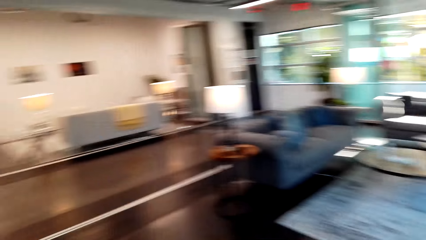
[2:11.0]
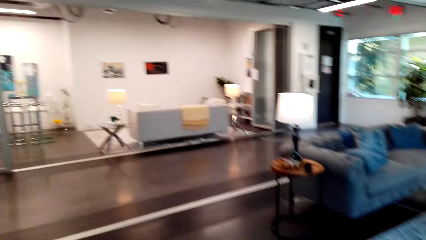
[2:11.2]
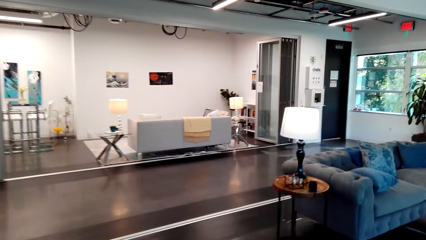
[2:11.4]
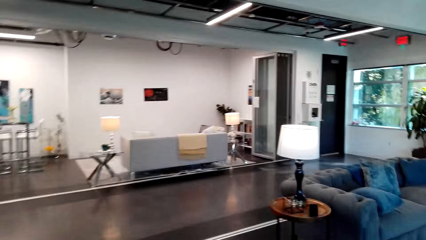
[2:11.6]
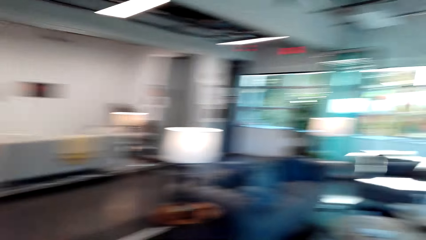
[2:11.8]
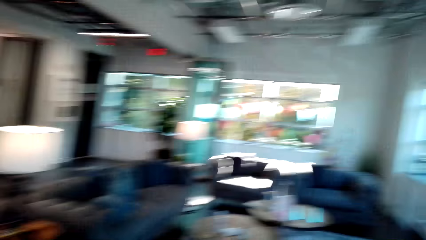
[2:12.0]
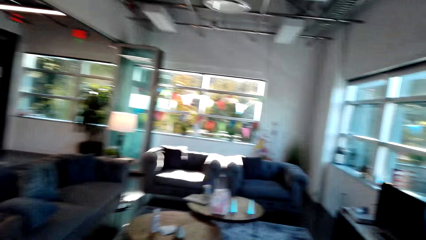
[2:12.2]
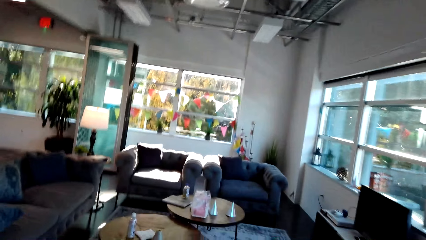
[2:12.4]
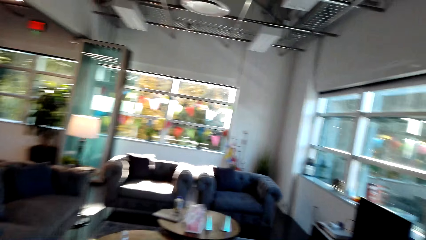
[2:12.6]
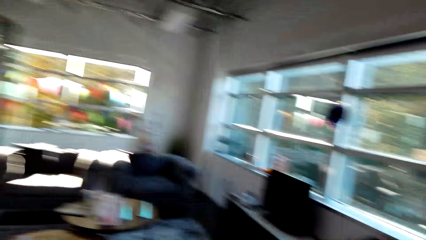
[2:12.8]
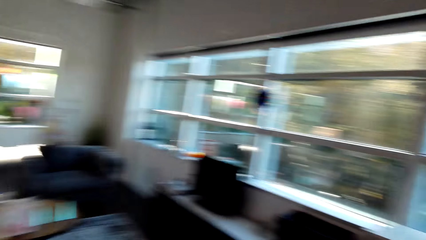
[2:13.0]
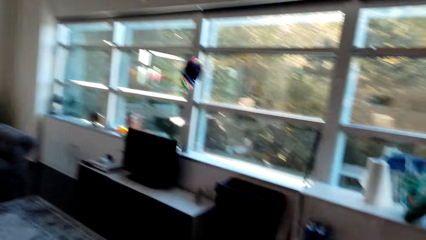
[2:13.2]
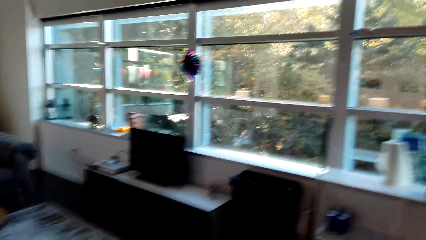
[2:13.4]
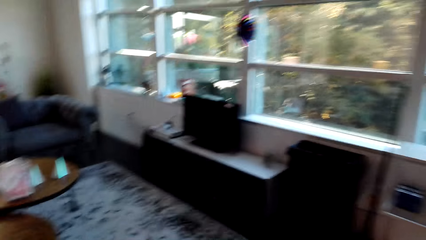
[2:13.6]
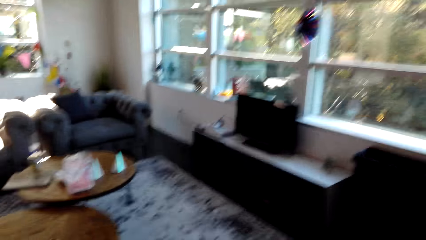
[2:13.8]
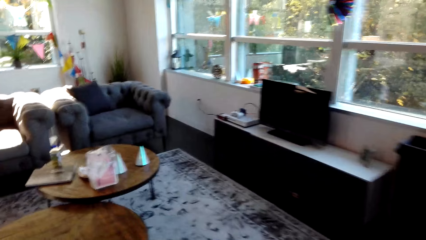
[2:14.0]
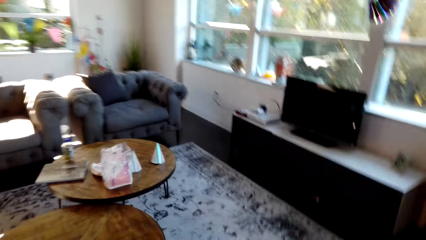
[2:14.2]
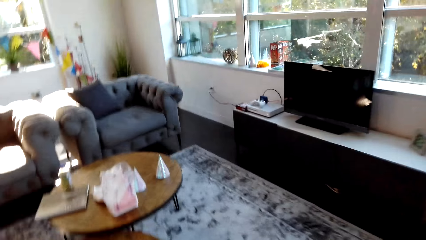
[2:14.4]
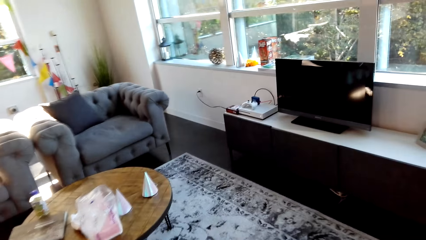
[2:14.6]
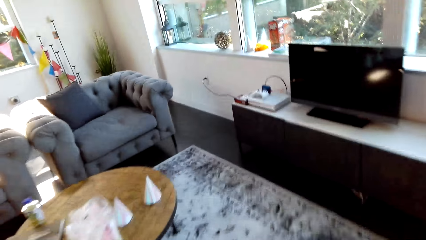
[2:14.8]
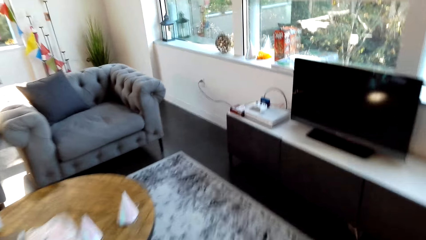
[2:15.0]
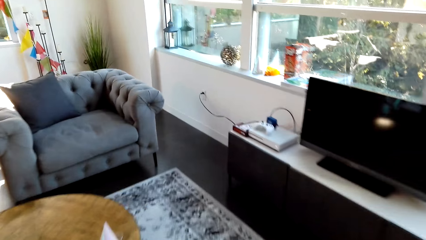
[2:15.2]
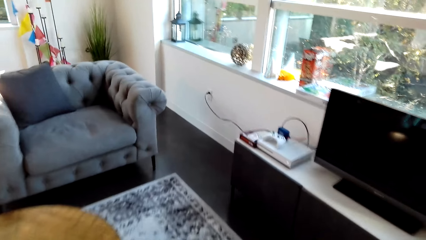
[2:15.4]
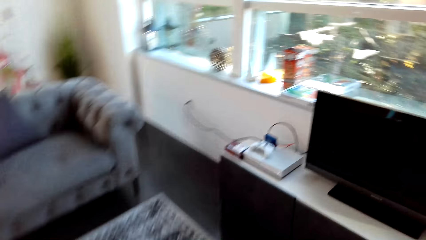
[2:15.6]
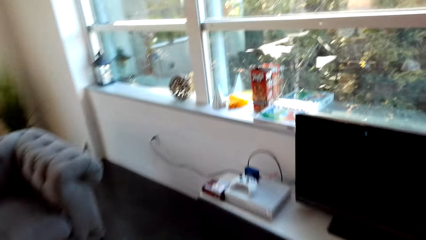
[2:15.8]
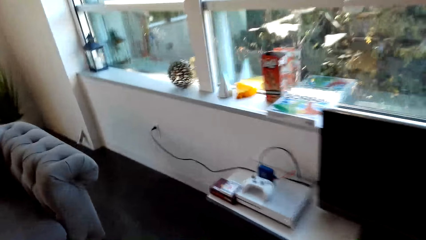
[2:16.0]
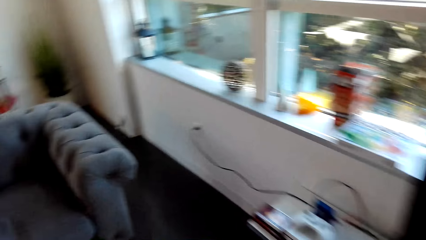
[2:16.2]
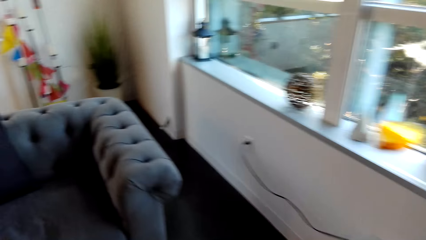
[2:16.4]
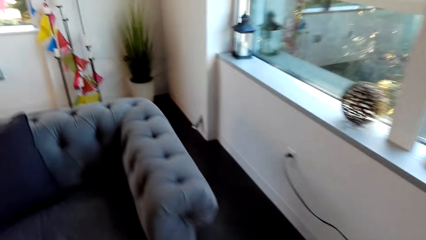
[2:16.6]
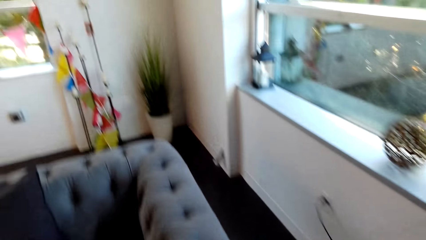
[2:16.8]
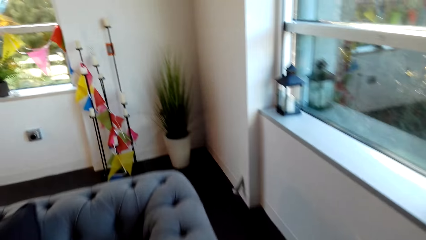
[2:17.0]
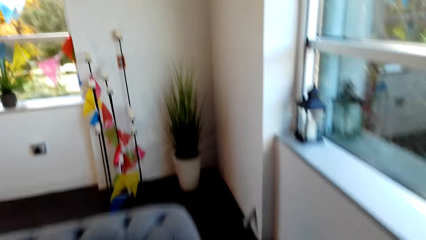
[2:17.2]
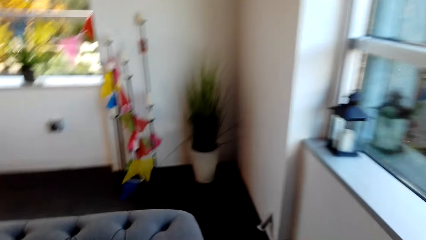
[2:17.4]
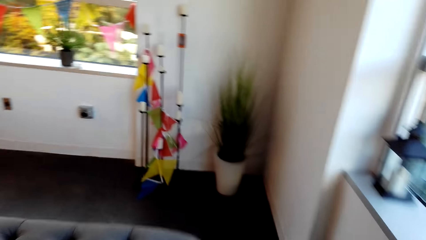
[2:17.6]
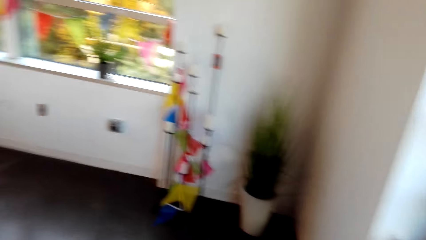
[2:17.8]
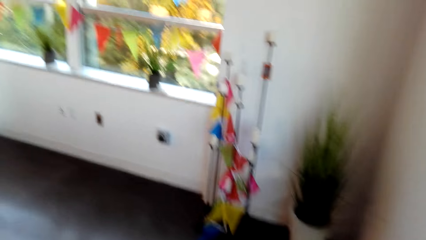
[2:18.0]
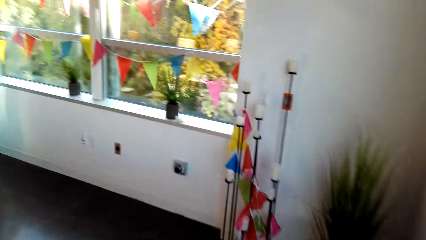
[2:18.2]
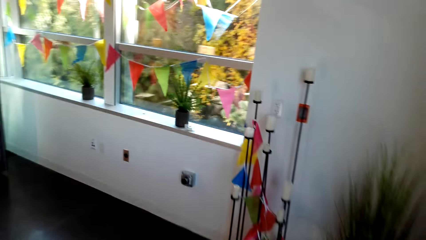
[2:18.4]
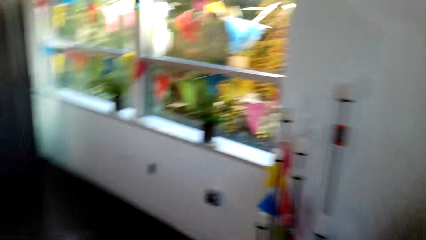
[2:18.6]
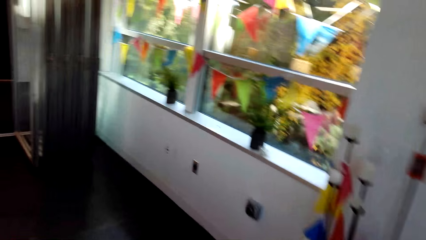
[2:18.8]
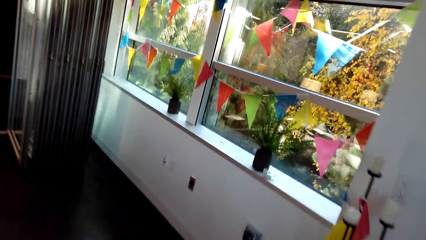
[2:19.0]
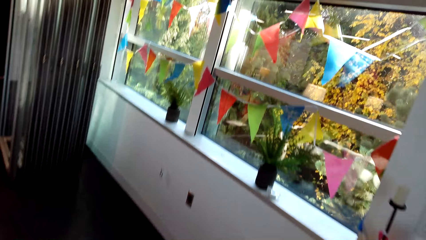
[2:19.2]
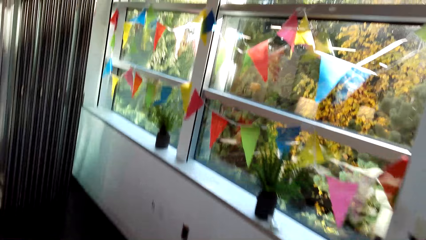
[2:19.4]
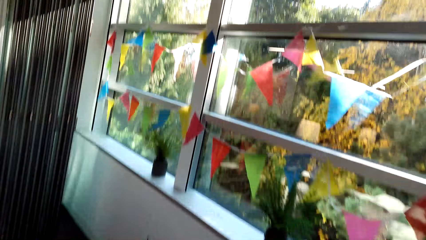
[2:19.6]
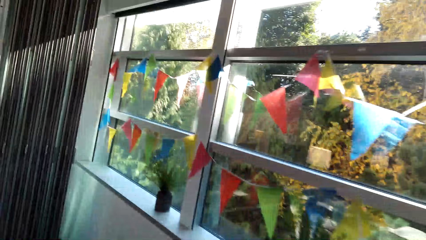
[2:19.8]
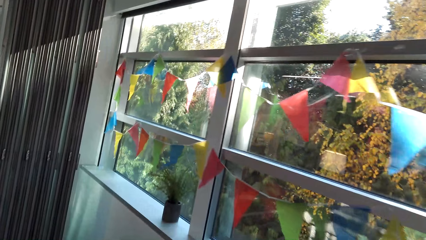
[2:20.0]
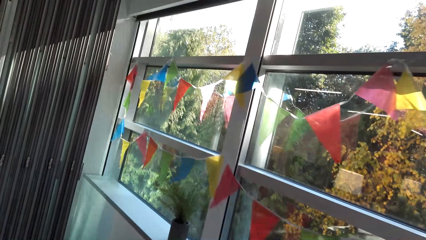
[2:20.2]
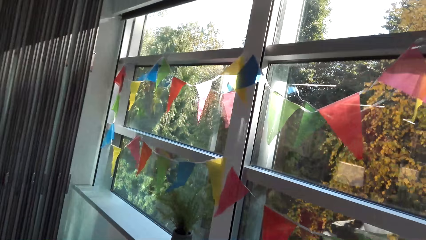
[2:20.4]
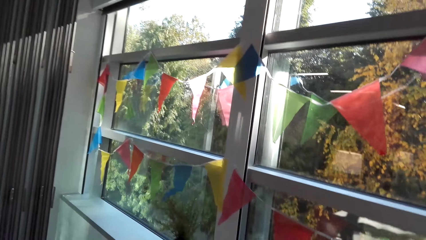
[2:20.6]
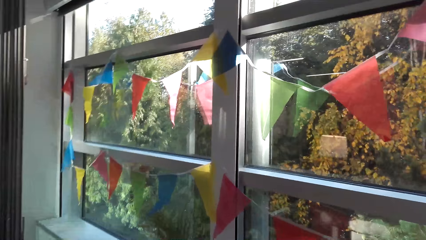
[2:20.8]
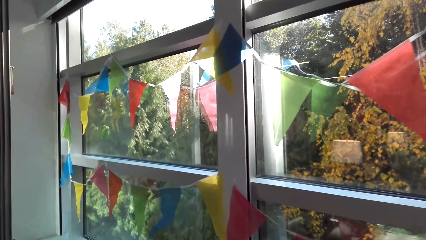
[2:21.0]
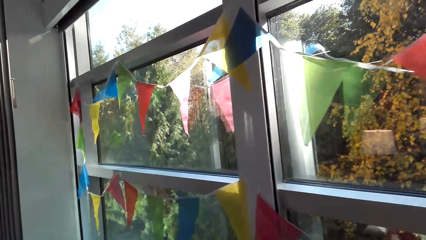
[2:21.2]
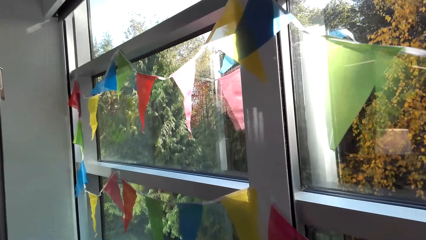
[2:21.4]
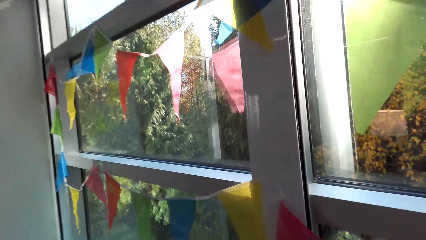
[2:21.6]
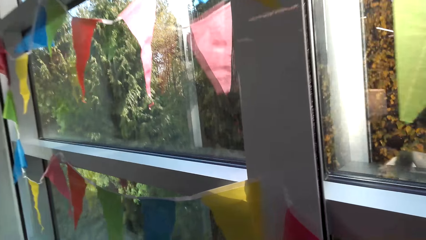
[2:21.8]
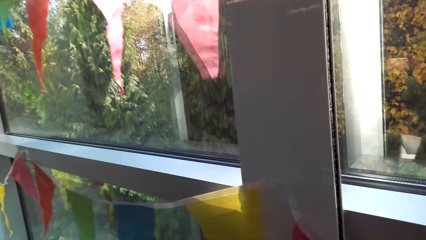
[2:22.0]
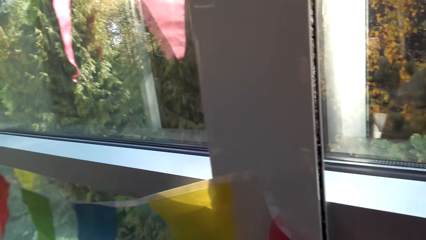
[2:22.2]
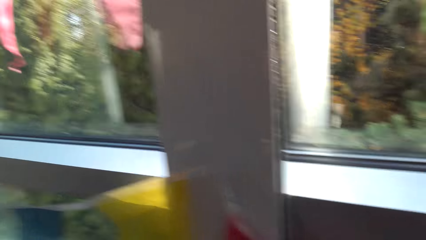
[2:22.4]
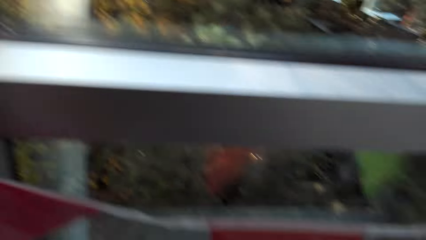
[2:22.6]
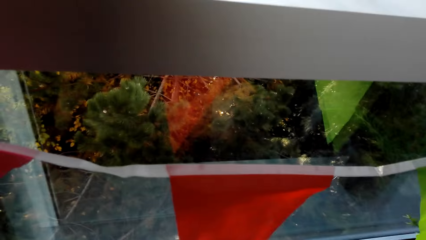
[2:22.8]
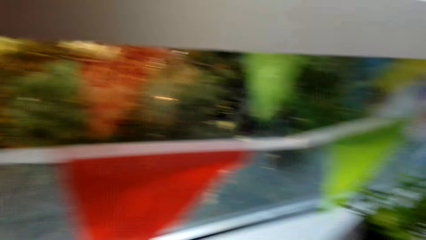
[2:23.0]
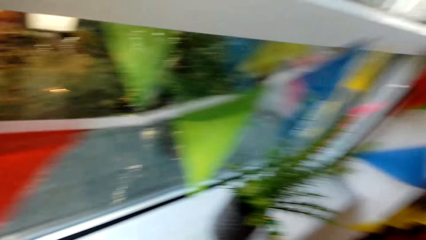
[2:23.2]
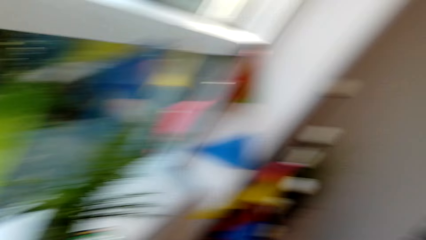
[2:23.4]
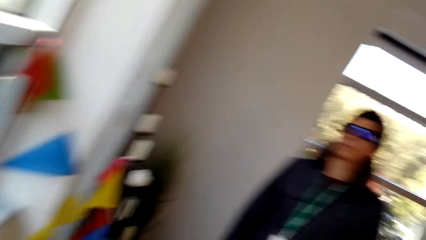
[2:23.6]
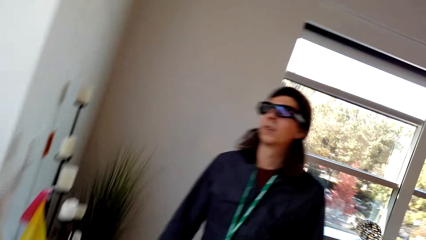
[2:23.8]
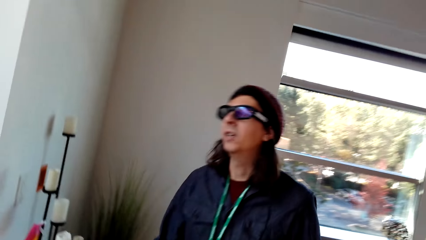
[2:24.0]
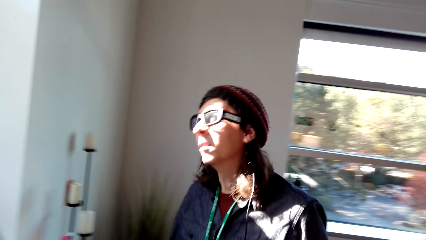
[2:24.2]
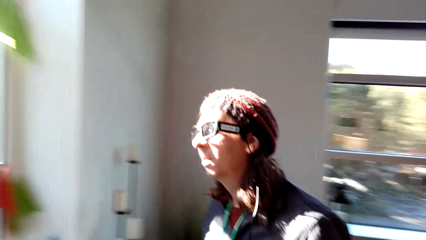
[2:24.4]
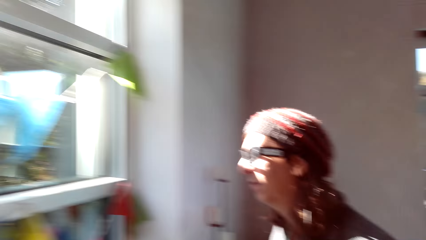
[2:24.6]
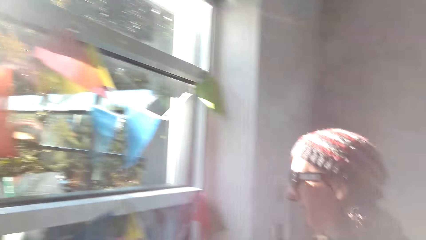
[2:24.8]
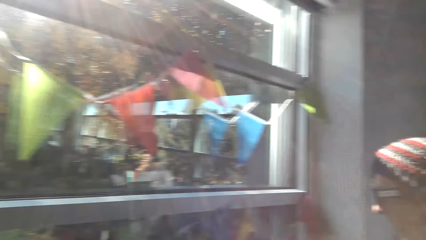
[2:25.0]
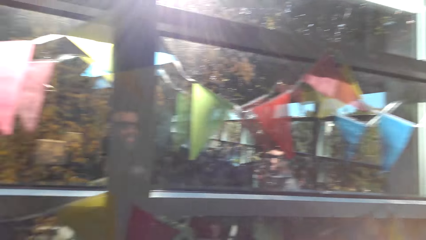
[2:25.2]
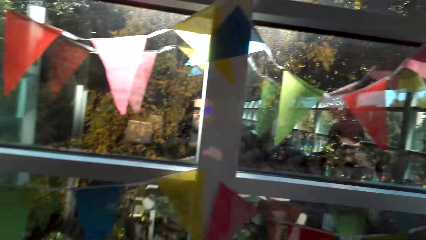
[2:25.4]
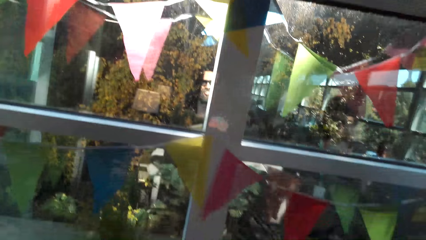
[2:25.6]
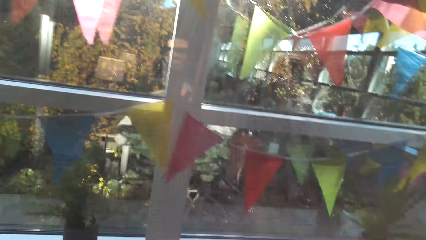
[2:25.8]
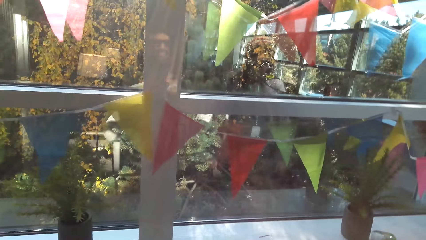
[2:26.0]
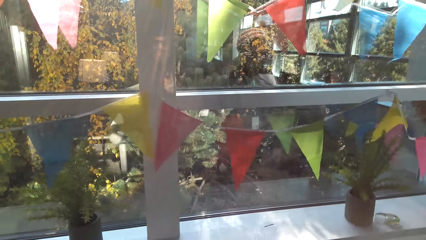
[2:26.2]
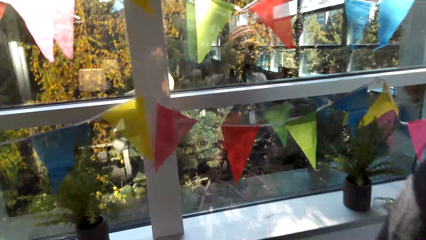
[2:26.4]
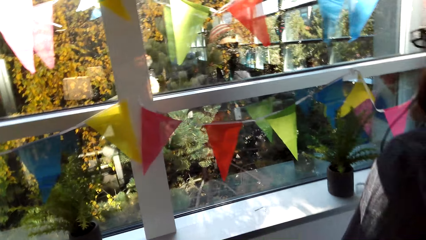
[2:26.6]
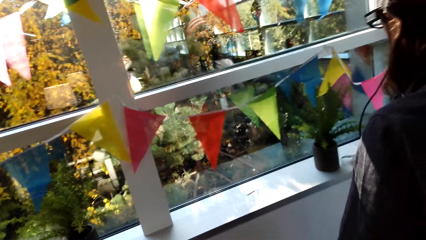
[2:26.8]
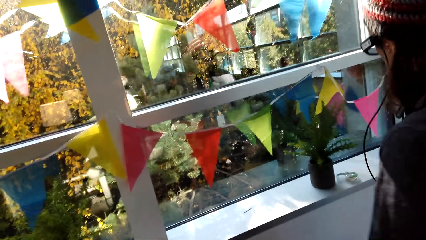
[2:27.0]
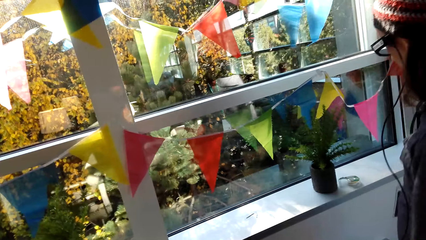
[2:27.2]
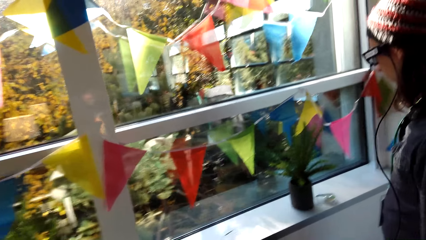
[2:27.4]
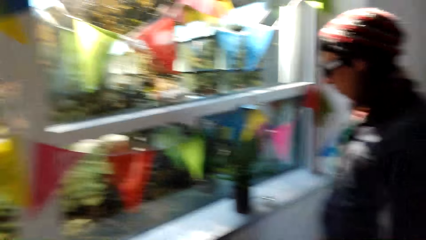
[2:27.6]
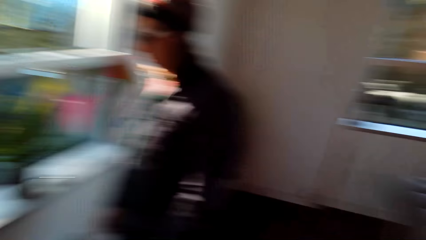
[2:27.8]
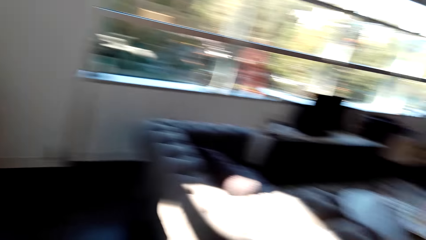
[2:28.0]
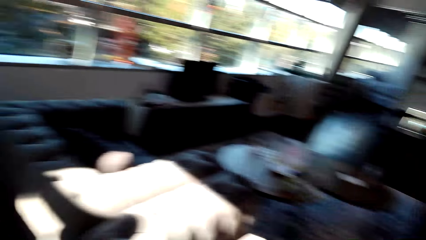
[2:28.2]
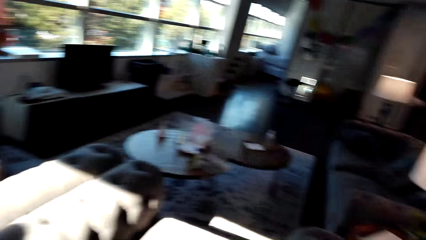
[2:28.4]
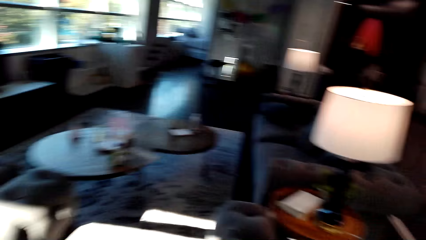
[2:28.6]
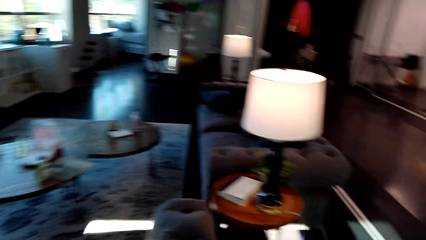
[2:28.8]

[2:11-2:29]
The camera wearer walks around. Someone moves around the room with a person. The camera wearer dialogues with a man.
